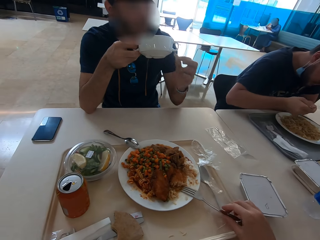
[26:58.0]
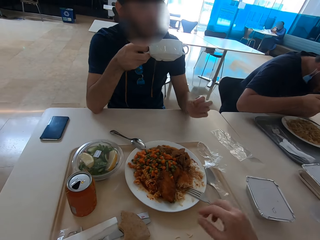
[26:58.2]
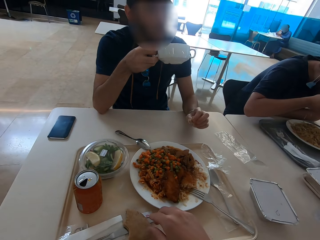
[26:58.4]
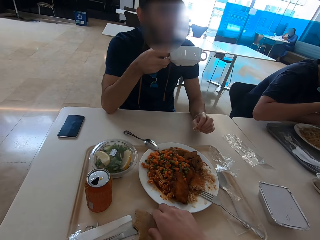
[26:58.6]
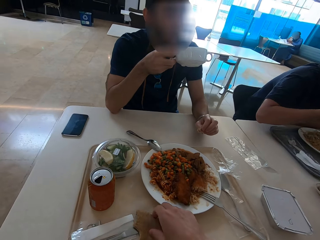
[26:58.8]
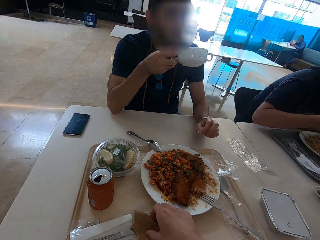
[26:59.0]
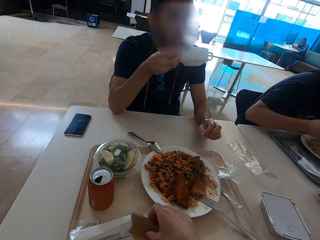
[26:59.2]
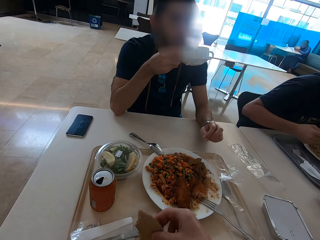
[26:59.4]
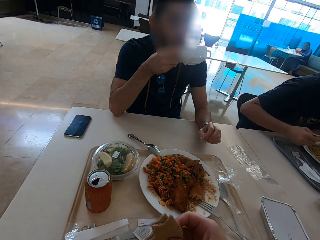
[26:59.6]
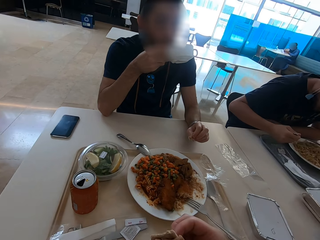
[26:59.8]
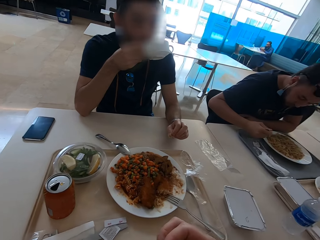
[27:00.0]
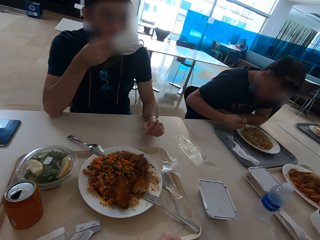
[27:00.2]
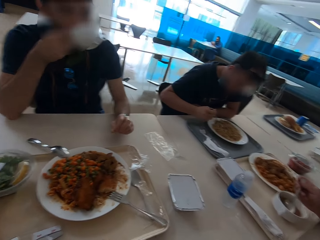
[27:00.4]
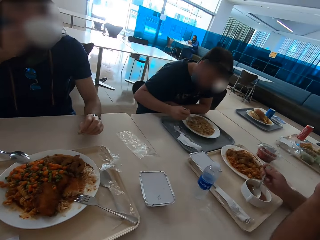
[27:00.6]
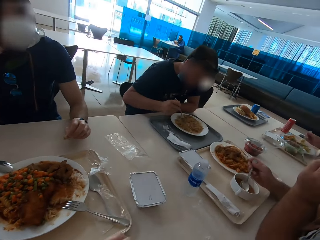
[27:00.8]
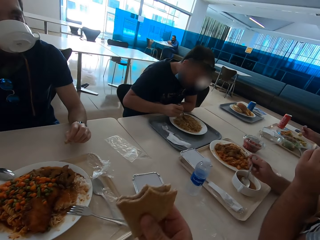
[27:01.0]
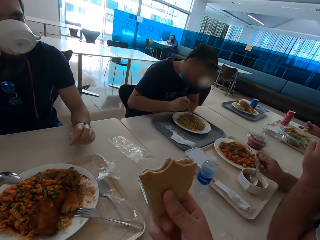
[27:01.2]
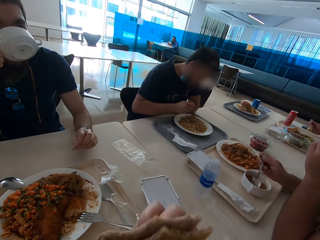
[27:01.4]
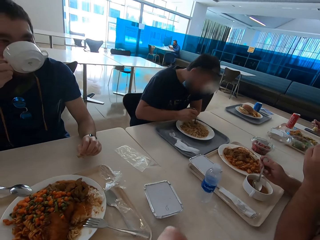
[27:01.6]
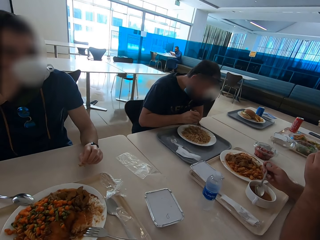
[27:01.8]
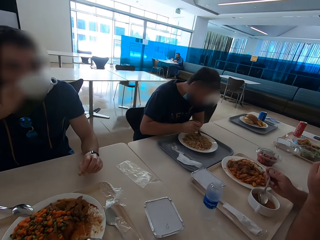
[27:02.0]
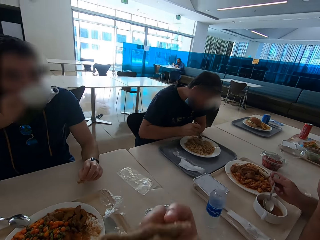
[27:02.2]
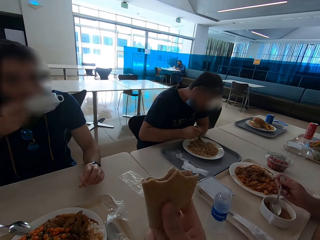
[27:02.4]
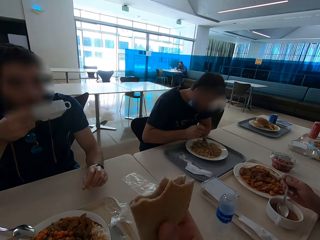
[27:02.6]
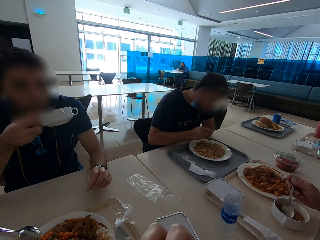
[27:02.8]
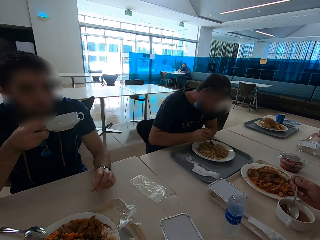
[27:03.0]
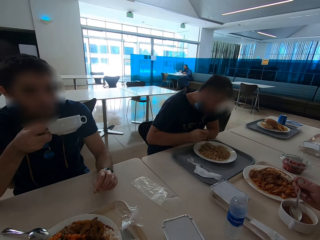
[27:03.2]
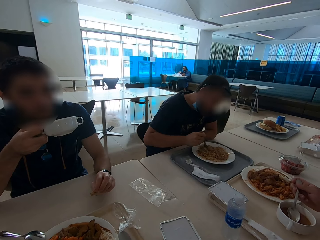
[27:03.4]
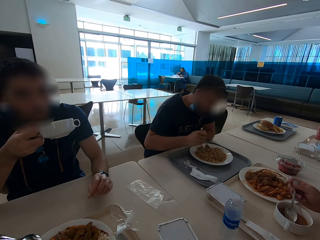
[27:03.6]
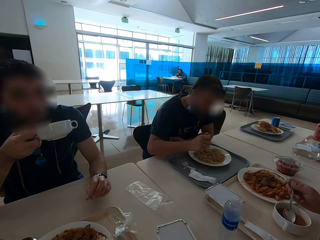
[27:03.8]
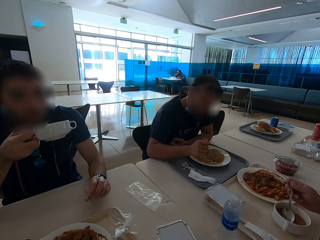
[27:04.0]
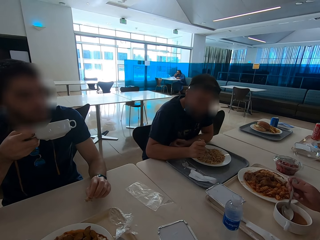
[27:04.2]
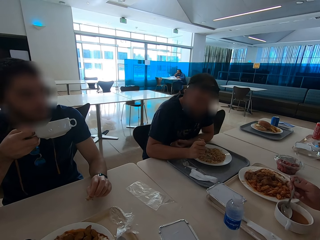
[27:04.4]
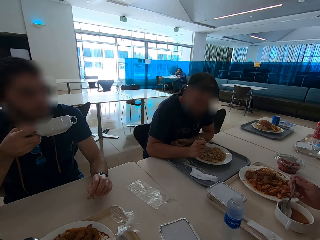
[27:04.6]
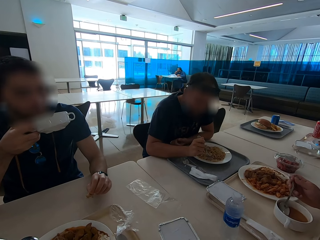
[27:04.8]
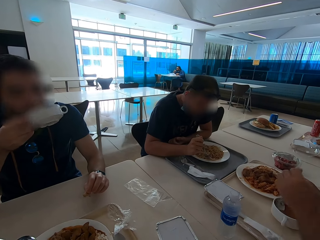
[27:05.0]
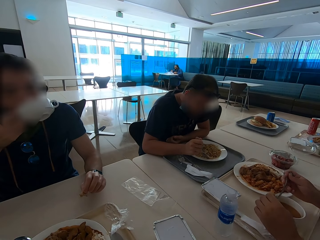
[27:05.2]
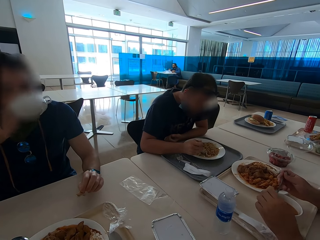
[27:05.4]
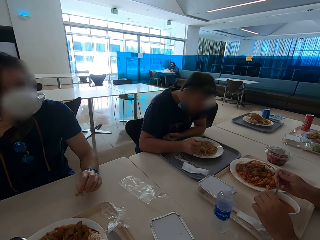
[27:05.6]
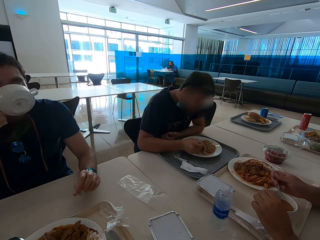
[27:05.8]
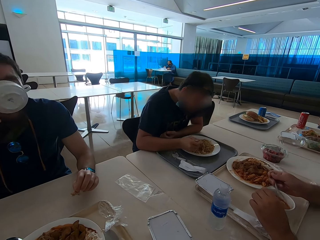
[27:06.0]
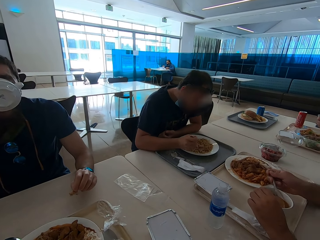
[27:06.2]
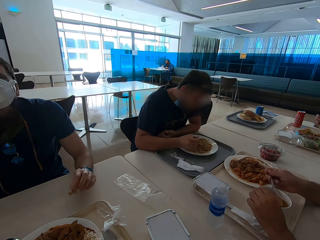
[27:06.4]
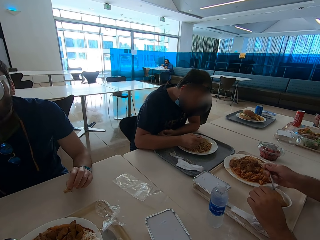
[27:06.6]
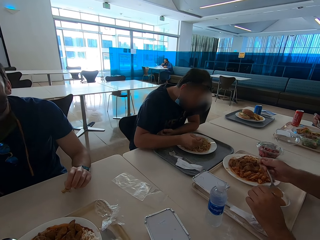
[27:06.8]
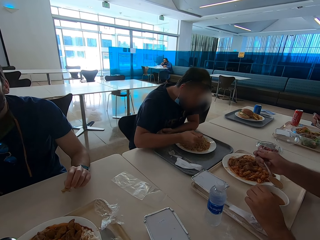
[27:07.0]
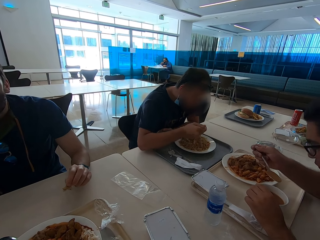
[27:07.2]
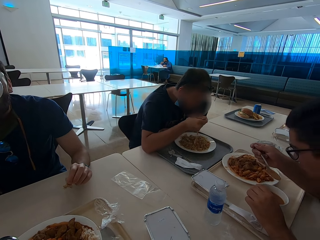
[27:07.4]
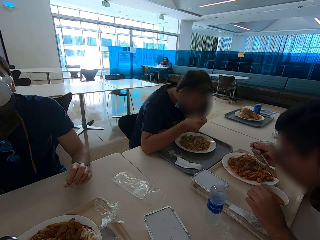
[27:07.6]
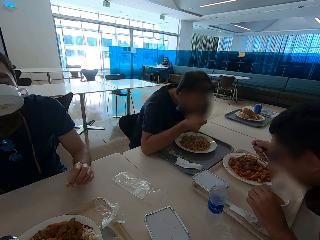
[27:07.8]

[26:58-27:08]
The camera wearer puts the fork on the plate. A man eats chapati. The camera wearer eats the chapati. They eat the chapati again.

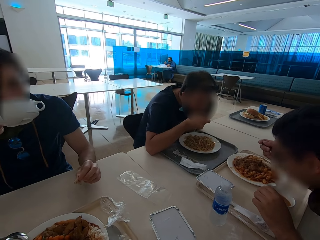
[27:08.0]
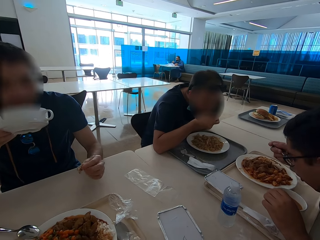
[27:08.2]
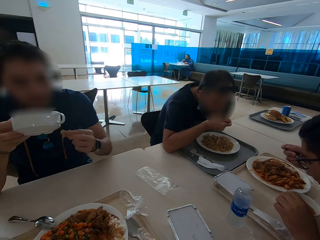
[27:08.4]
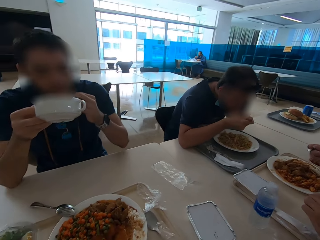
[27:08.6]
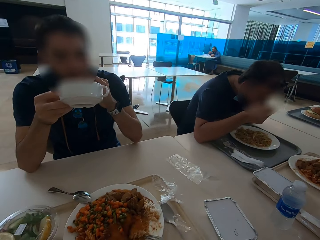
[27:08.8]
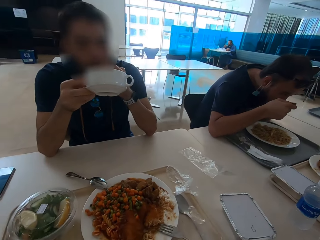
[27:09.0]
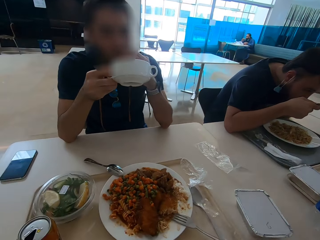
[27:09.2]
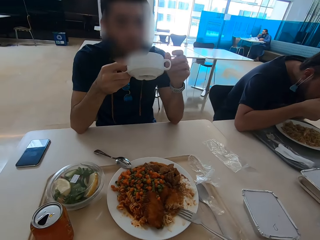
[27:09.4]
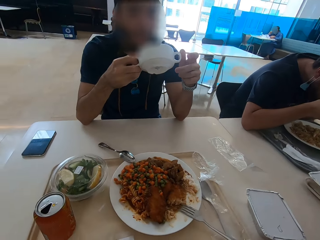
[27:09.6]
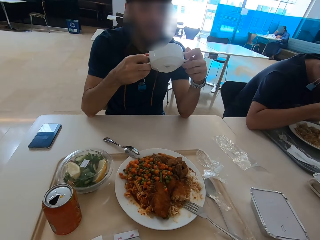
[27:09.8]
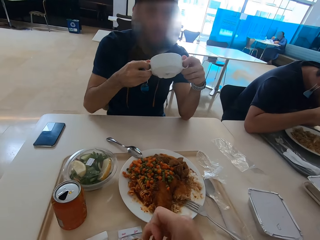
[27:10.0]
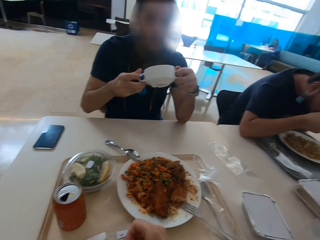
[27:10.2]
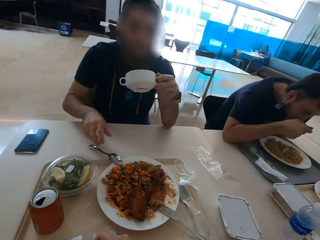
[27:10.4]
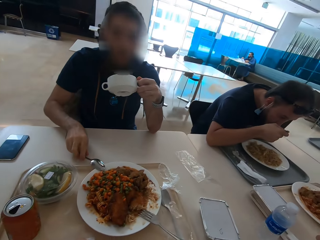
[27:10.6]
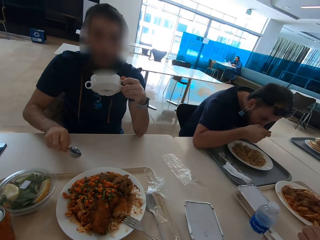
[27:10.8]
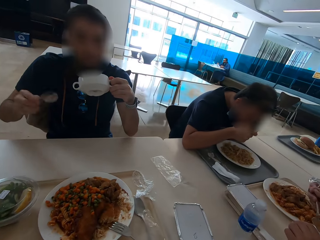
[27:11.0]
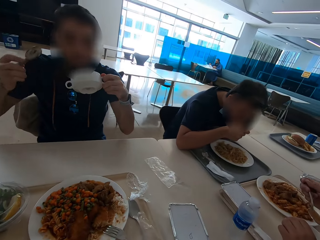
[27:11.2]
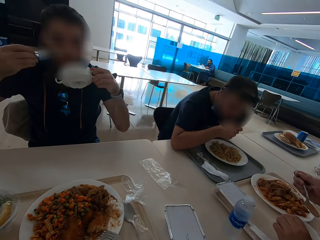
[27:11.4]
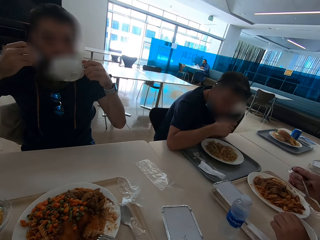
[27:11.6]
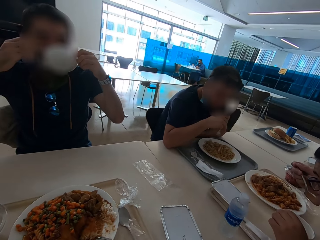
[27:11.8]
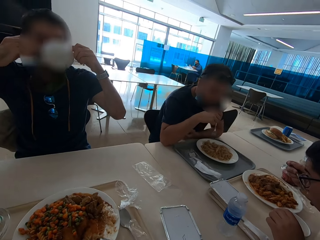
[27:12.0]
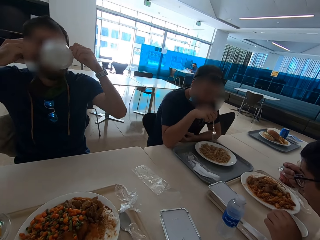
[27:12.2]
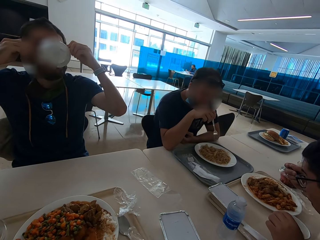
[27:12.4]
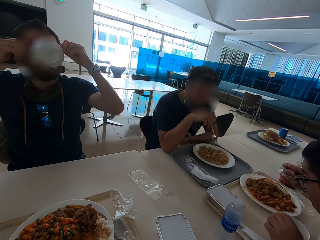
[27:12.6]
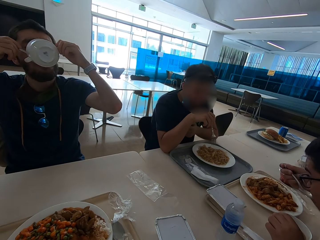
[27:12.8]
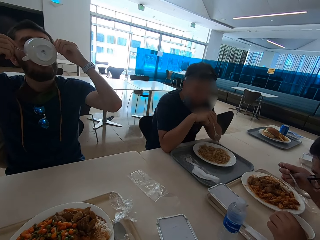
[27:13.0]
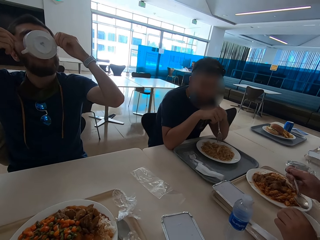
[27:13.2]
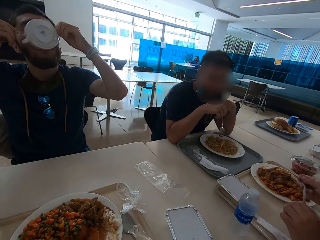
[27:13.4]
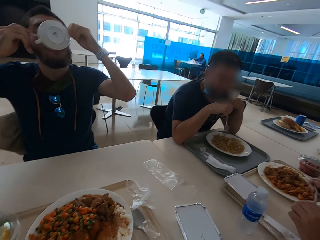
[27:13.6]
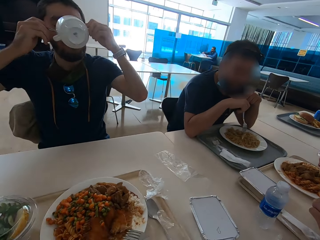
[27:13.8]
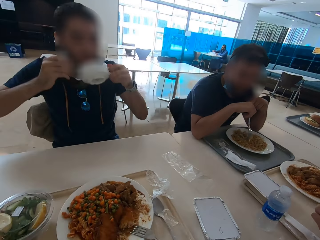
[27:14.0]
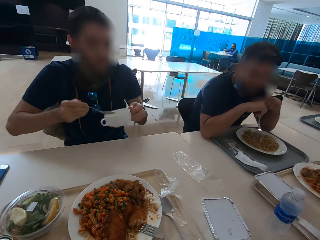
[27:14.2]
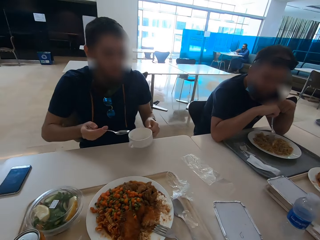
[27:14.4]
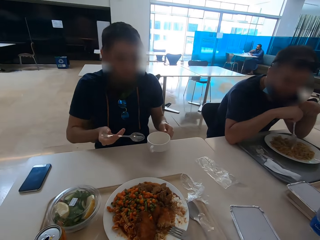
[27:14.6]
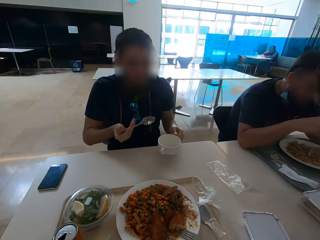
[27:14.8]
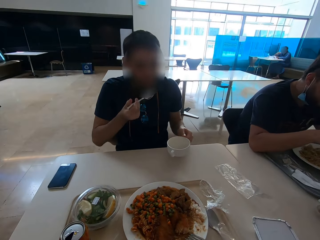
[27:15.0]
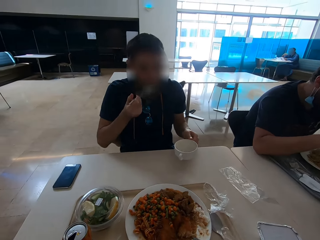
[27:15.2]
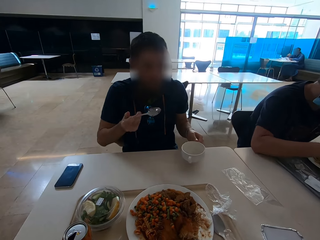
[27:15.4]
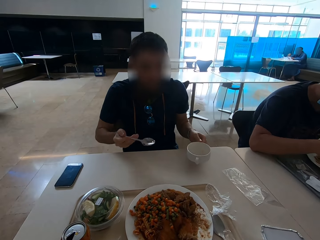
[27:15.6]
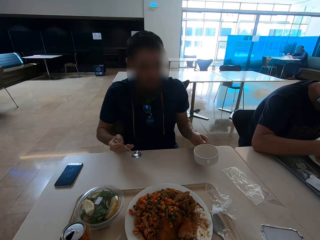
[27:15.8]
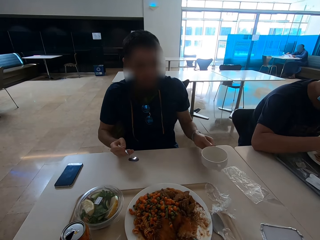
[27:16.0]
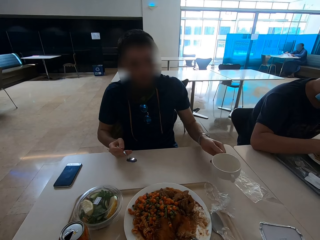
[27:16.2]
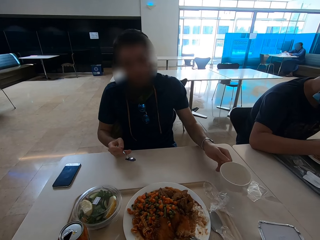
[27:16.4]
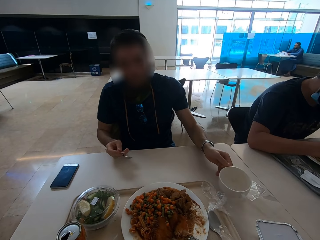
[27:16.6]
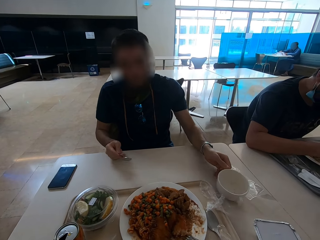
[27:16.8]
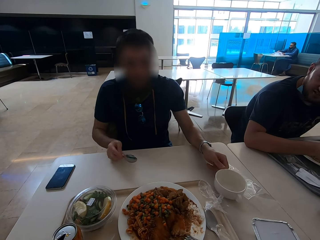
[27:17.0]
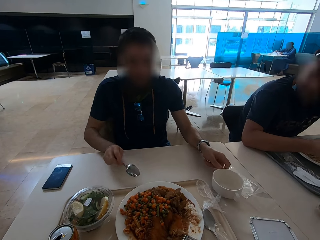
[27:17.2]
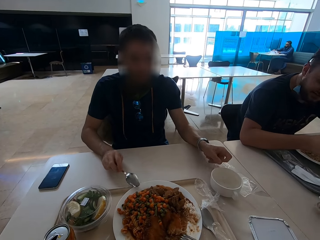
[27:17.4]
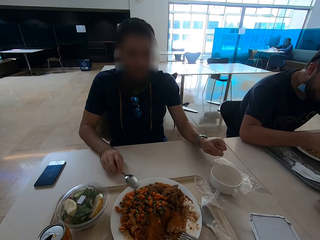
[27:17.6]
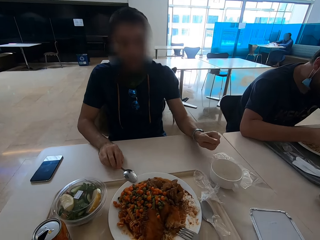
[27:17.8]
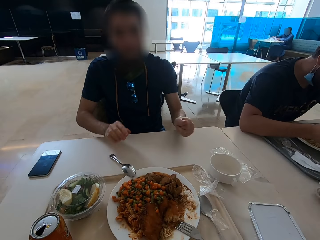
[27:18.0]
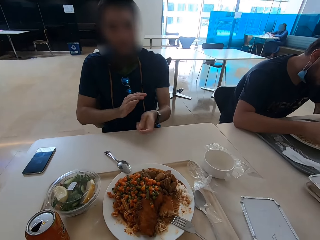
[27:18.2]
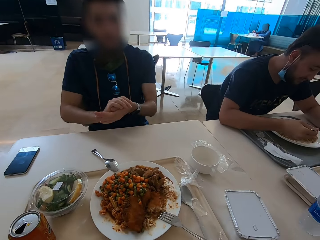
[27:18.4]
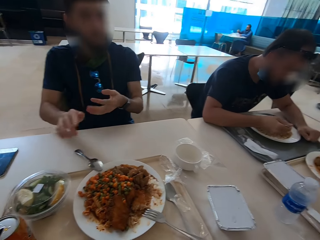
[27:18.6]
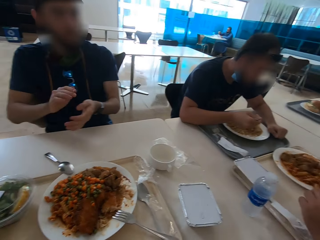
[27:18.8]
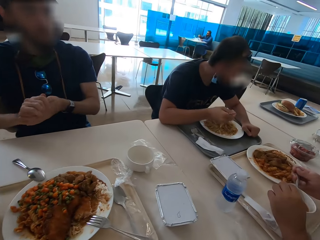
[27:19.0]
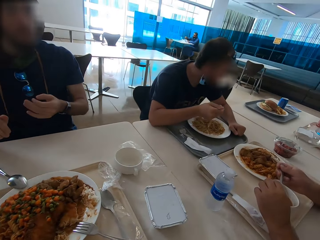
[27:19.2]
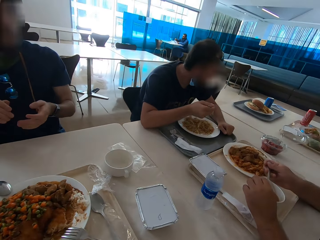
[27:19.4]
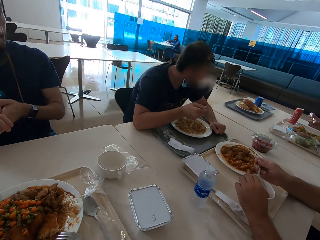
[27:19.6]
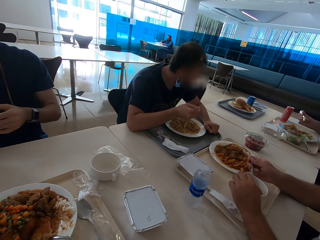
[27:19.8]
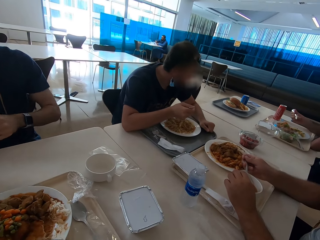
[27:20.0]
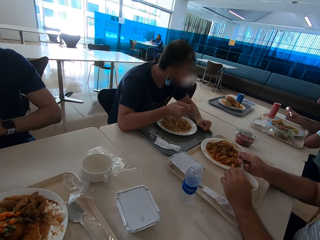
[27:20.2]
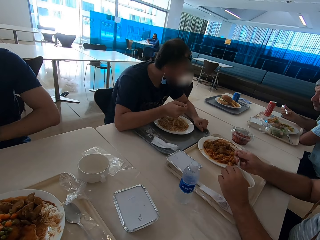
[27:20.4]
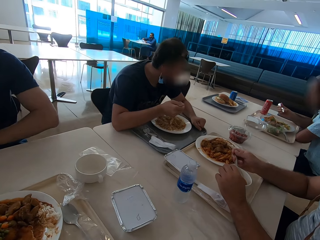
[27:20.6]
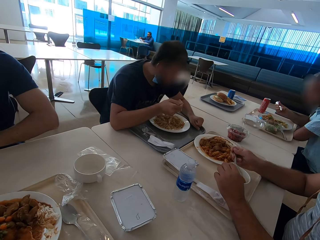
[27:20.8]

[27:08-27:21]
A man eats something. Another man eats chapati. A third man picks the spoon, lifts a fork and drinks soup from the soup bowl. He licks the spoon and puts the soup bowl on the table. The camera wearer puts the spoon down. The third man puts the spoon on the plate. The camera wearer rubs a hand. The third man rubs hands together.
